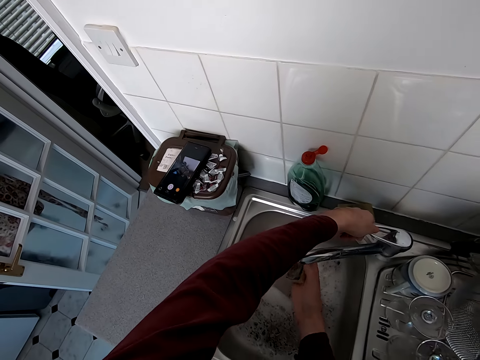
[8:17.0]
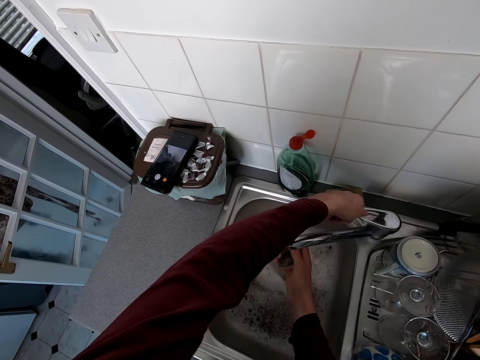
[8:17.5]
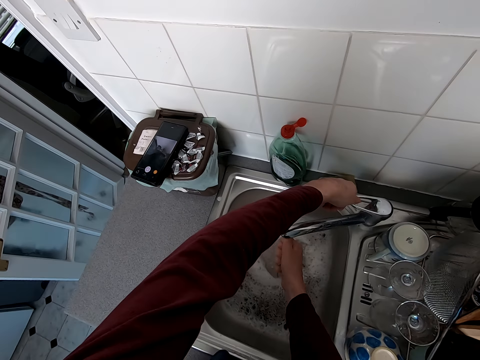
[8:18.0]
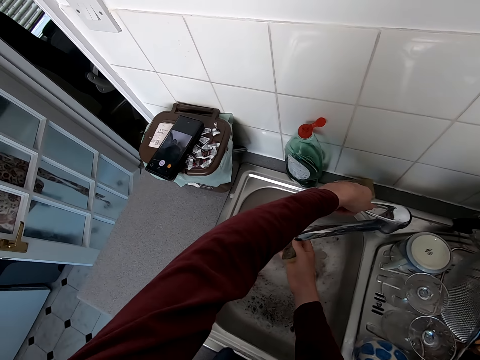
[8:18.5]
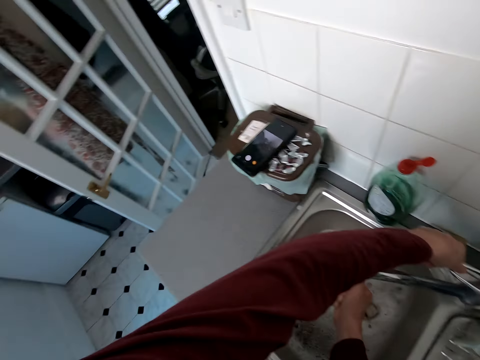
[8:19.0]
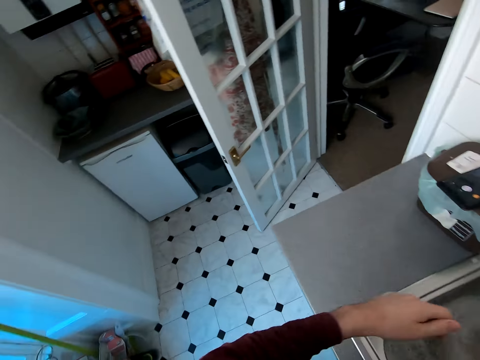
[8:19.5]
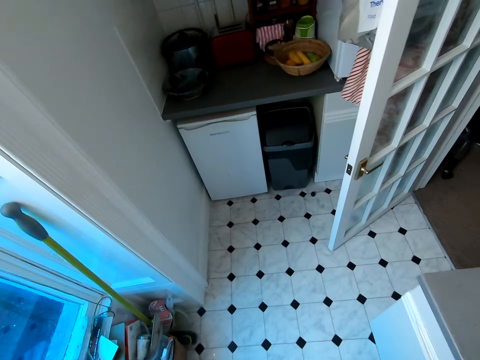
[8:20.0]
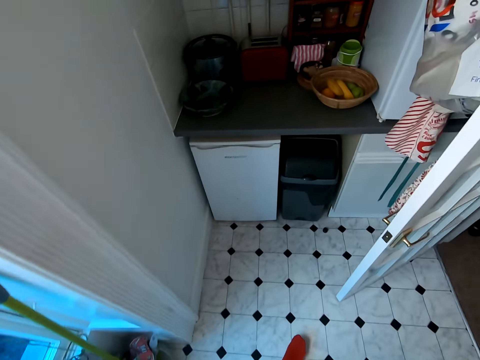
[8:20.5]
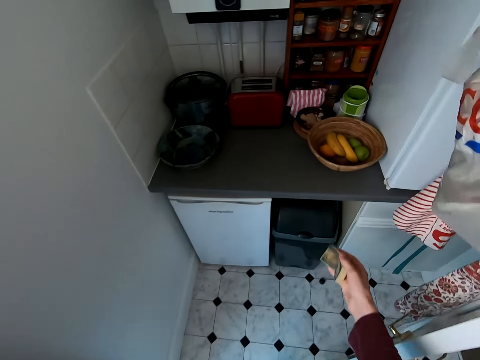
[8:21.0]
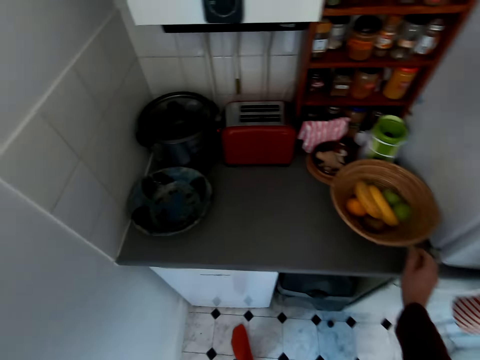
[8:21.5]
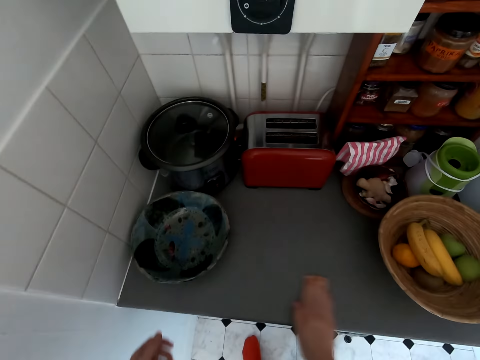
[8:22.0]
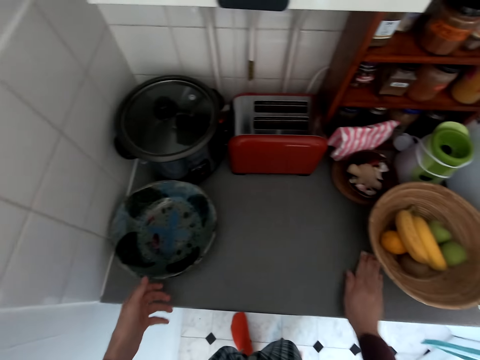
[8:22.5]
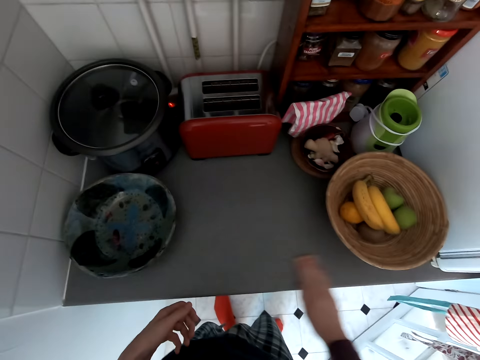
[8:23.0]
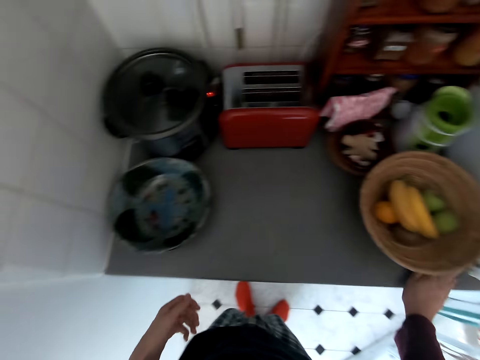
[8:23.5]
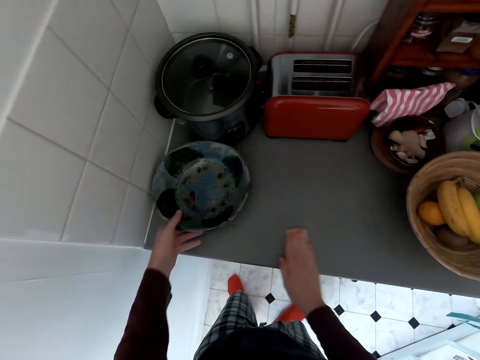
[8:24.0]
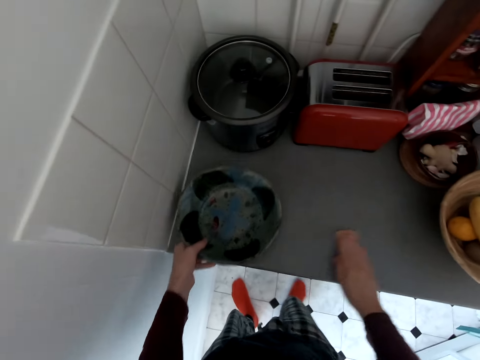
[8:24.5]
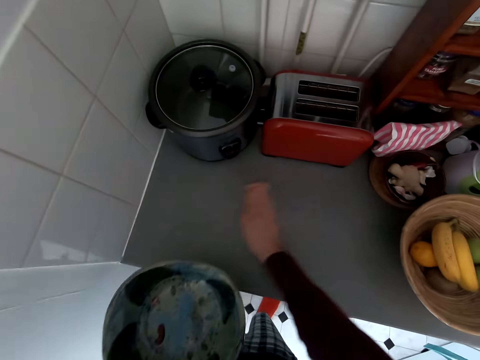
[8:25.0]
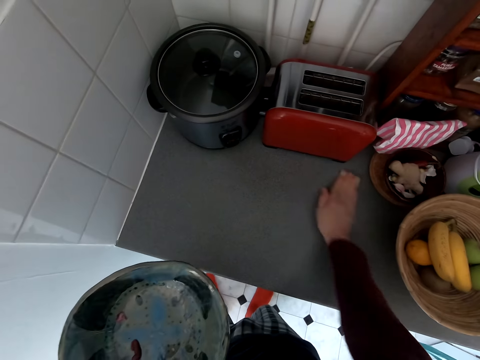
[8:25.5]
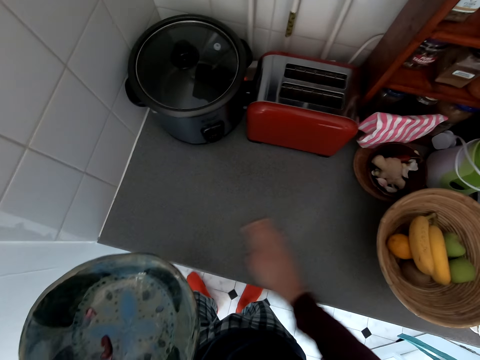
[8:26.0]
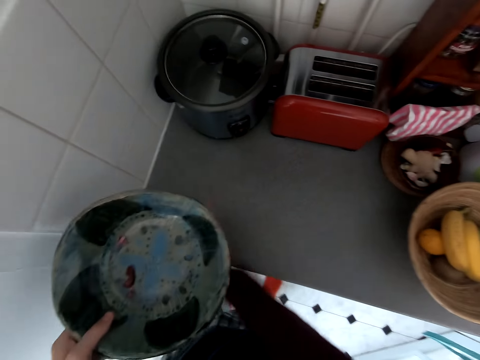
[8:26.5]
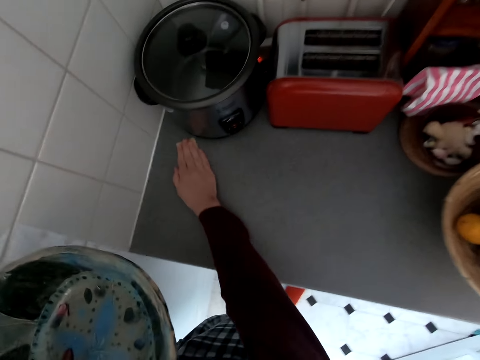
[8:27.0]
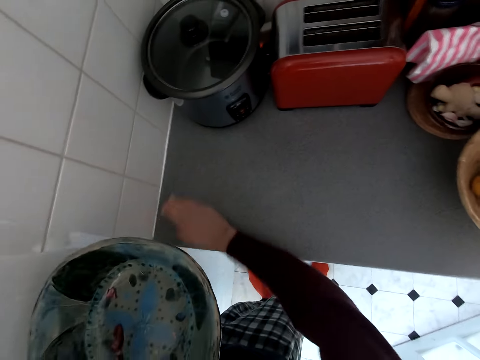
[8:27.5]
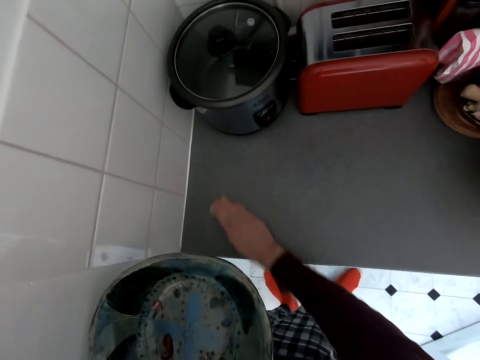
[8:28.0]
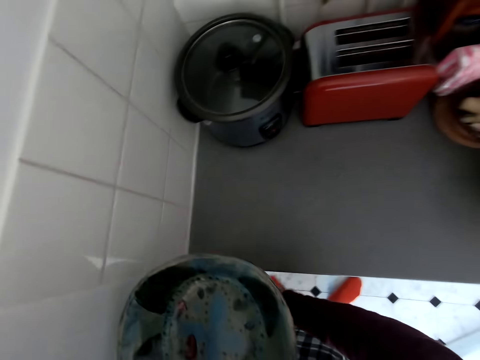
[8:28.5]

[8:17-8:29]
The camera wearer rinses the sponge scrubber. They close the tap water. They walk around the kitchen. They wipe the table. They lift a bowl. They wipe the table.

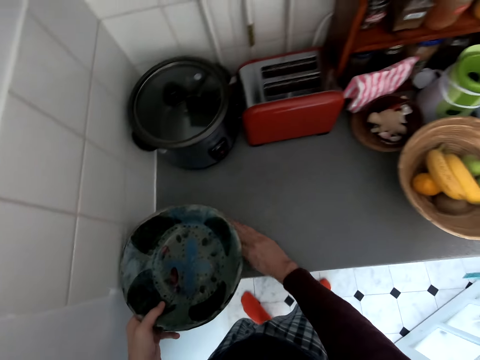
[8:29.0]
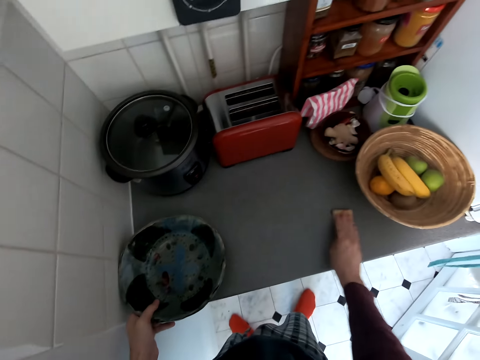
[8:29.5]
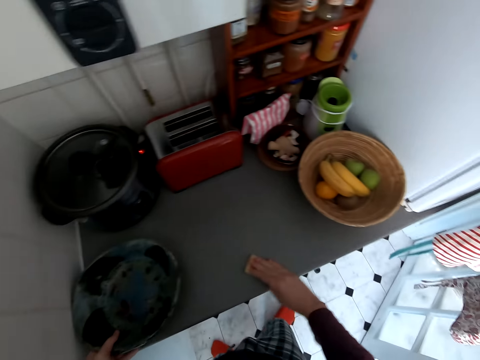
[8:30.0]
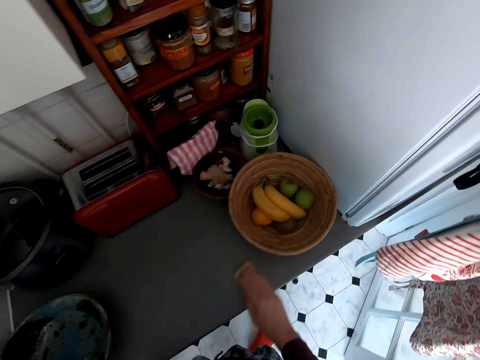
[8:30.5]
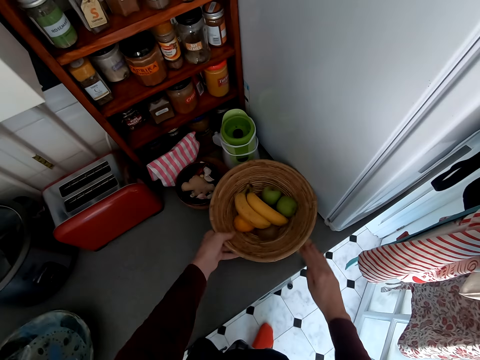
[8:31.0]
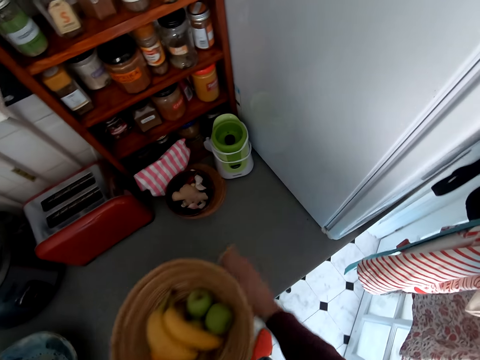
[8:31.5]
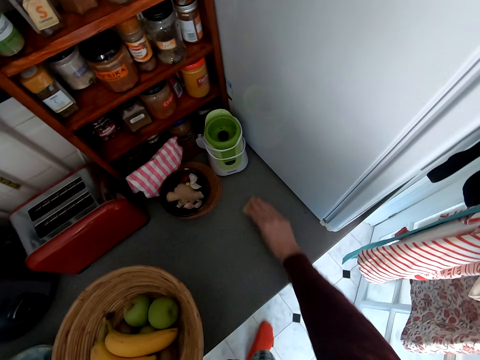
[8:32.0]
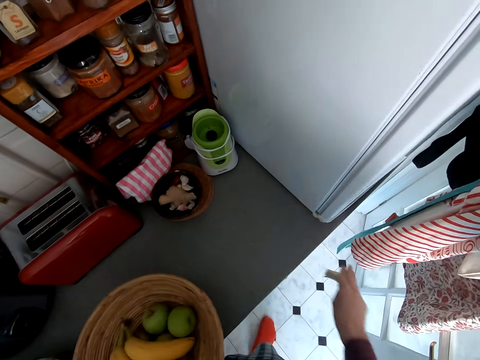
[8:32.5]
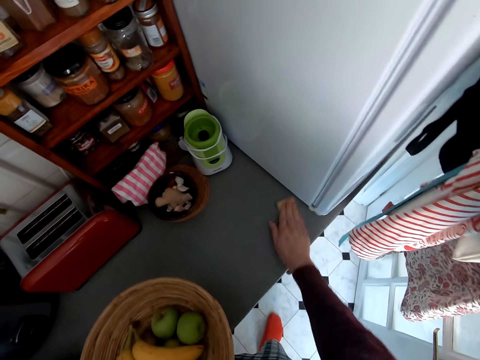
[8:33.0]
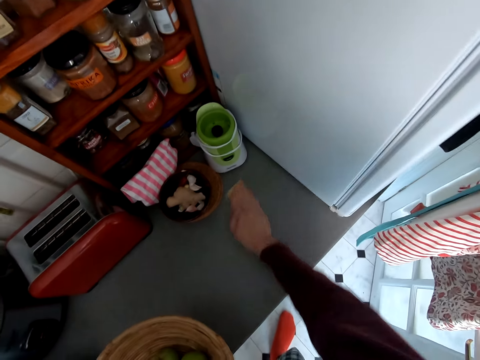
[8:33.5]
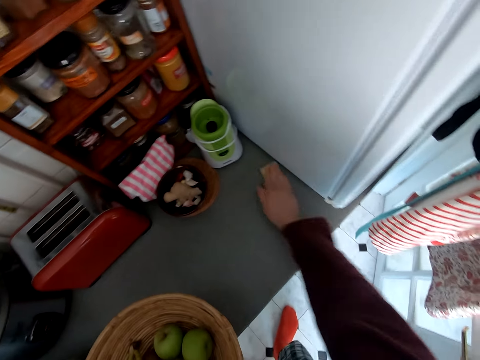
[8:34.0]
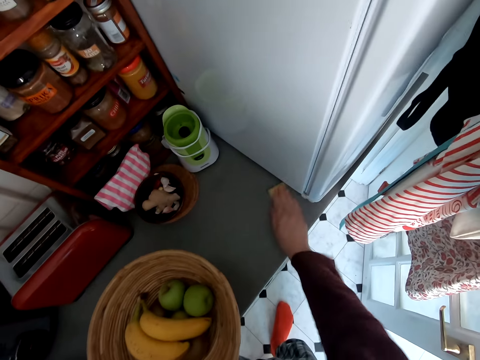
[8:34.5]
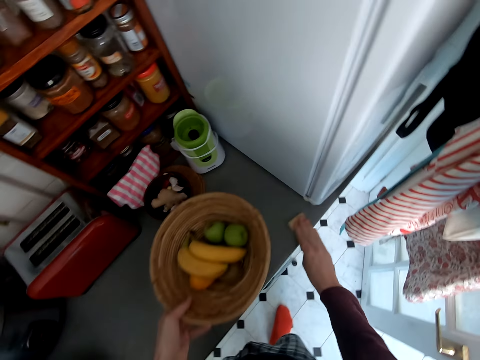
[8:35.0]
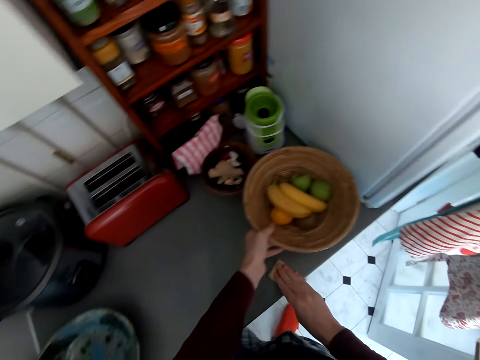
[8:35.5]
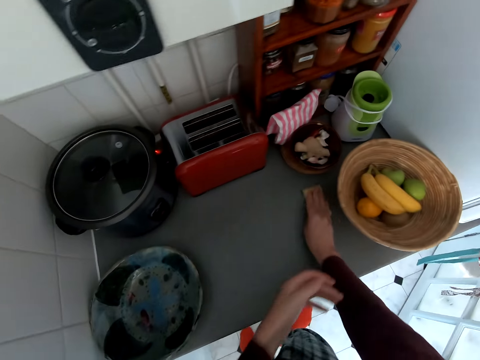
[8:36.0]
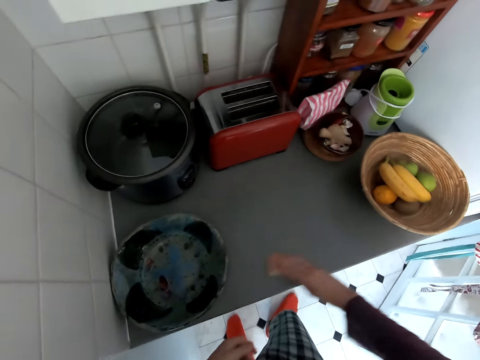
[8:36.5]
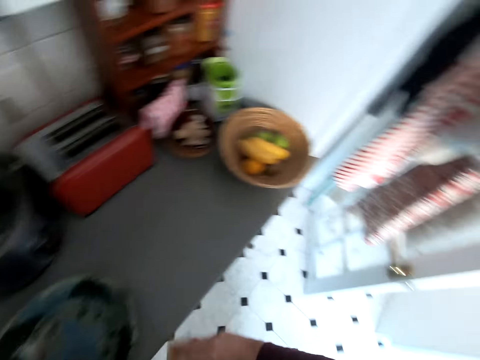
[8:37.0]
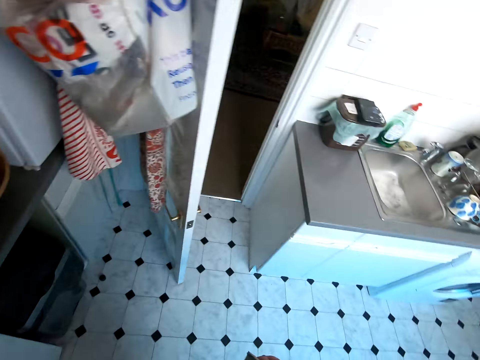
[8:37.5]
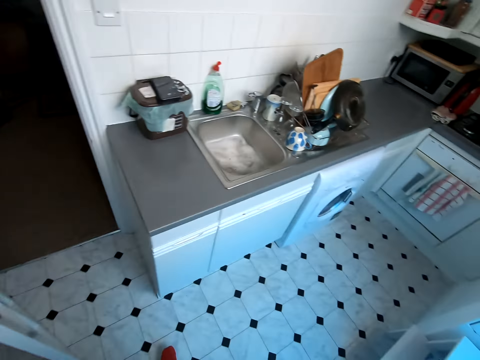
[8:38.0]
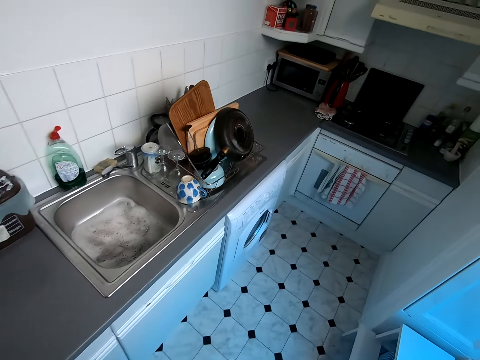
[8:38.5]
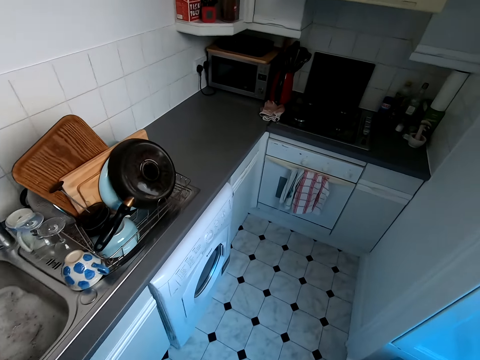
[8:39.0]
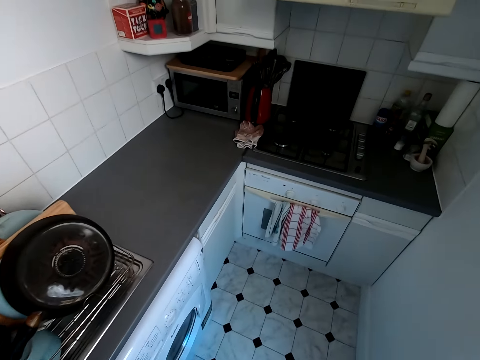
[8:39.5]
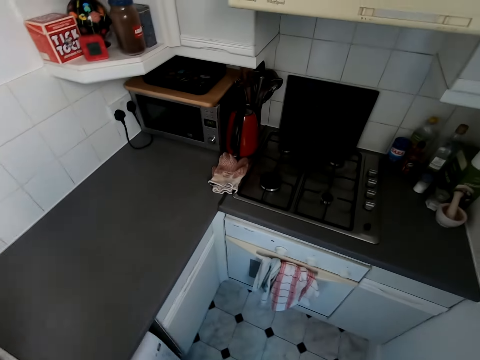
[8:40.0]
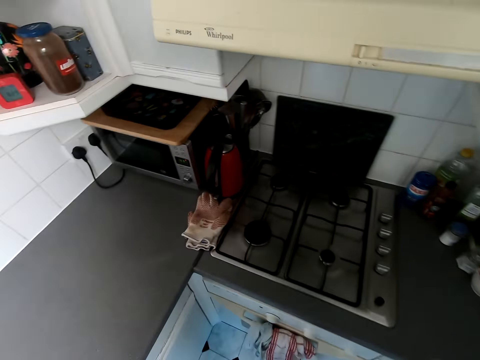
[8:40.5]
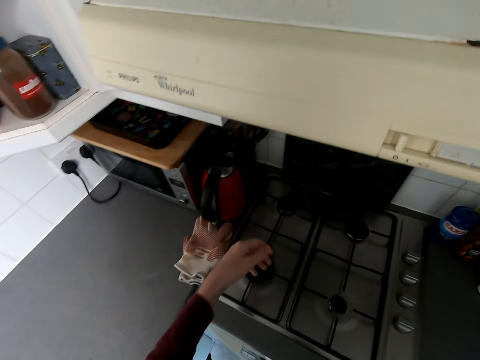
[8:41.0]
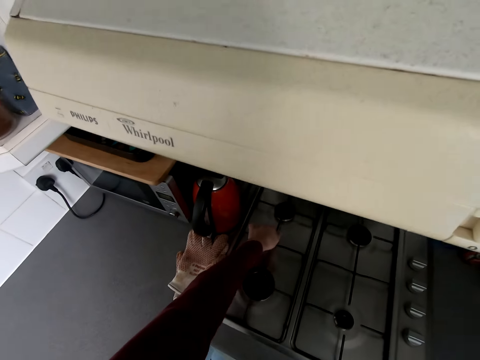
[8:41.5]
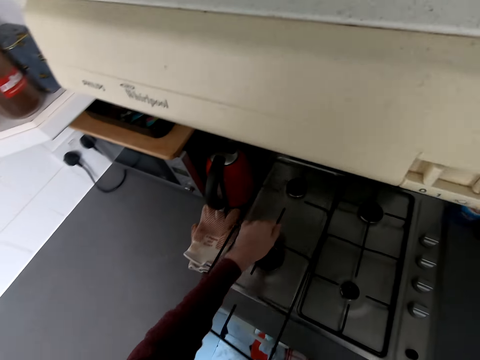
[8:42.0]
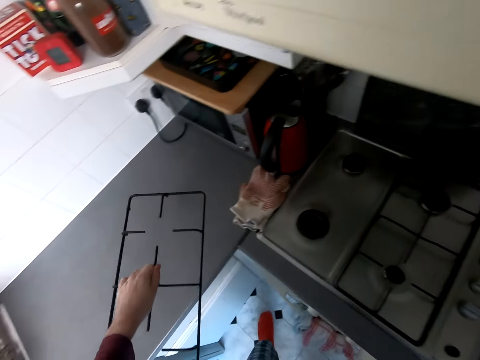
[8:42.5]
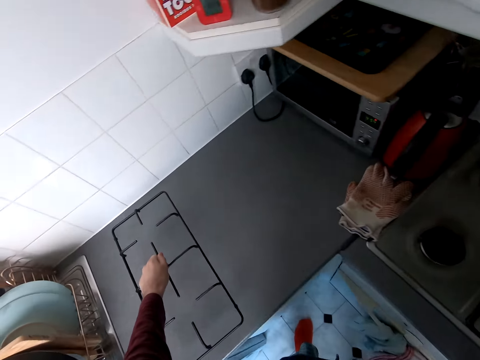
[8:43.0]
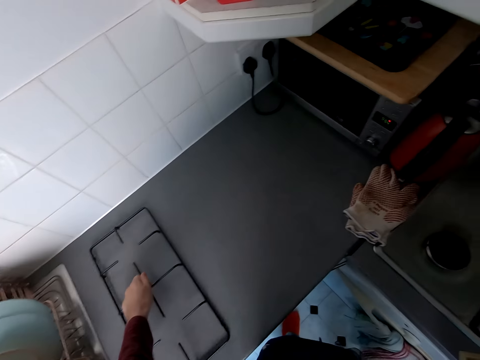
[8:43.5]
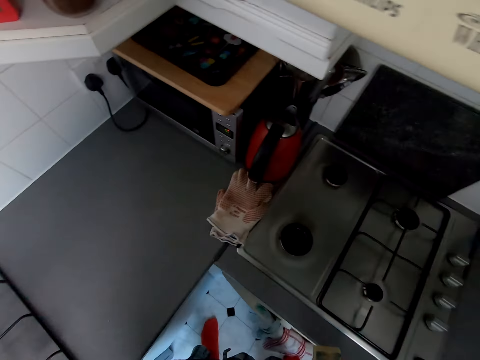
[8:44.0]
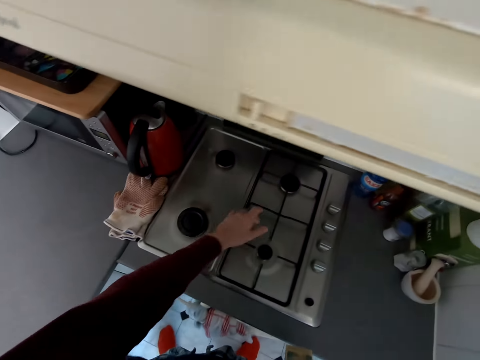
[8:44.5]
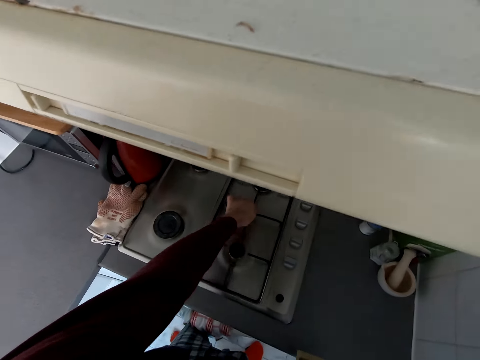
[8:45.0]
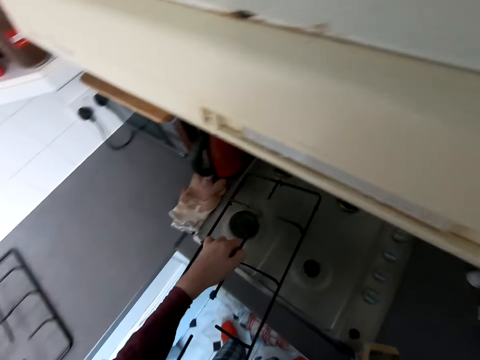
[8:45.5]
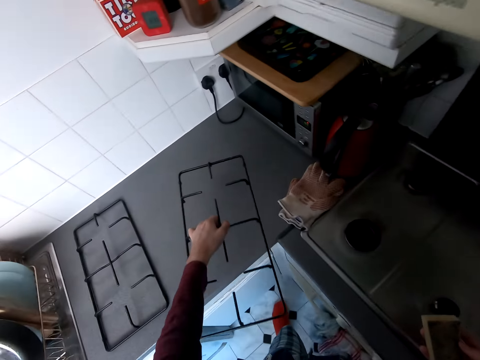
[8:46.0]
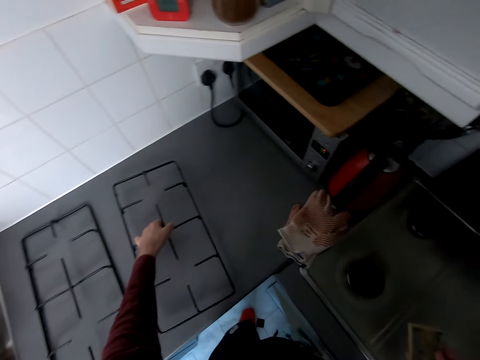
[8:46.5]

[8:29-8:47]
The camera wearer places the bowl on the table. They wipe the table. They lift a fruit basket. They wipe the table. They place the fruit basket on the table. They wipe the table. They walk around the kitchen. They pick the pan support. They place the pan support on the table. They pick the pan support. They place the pan support on the table.
